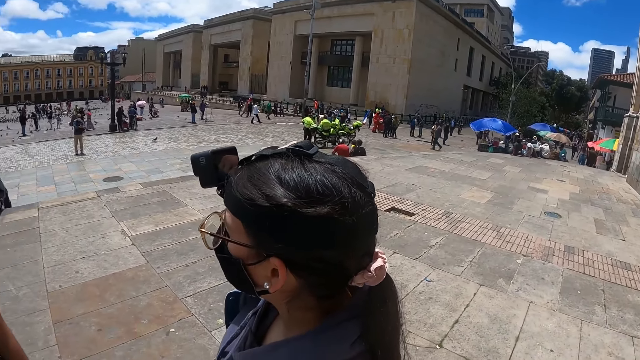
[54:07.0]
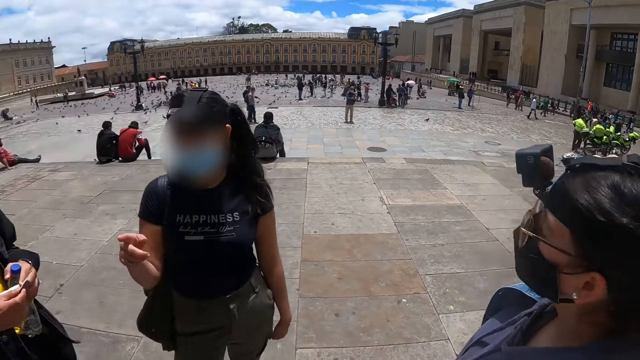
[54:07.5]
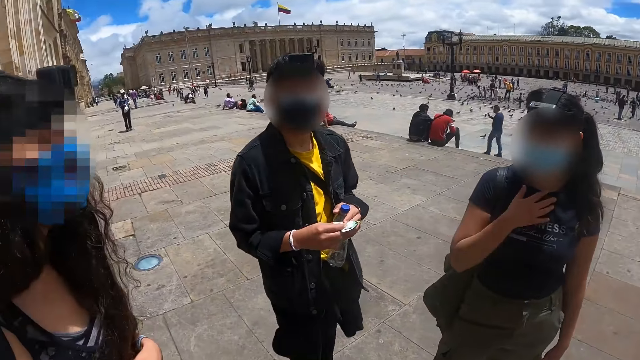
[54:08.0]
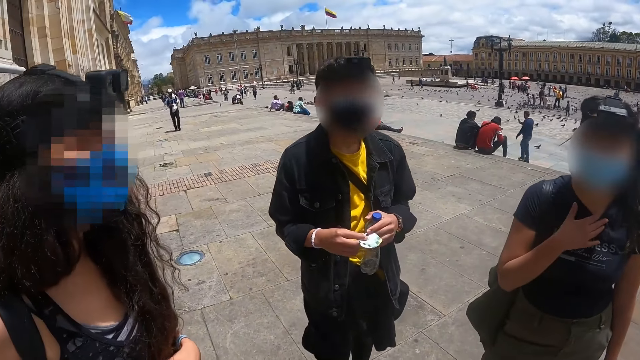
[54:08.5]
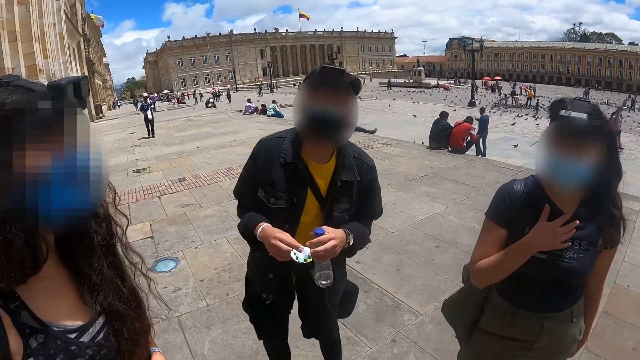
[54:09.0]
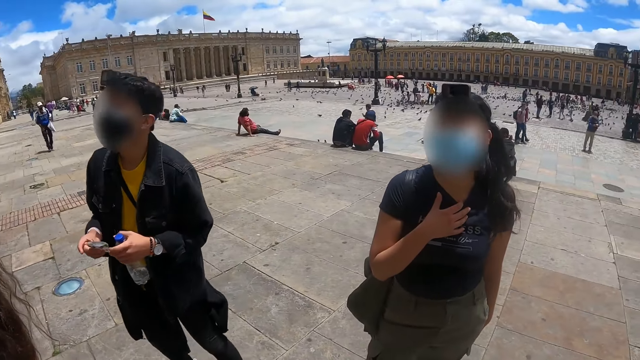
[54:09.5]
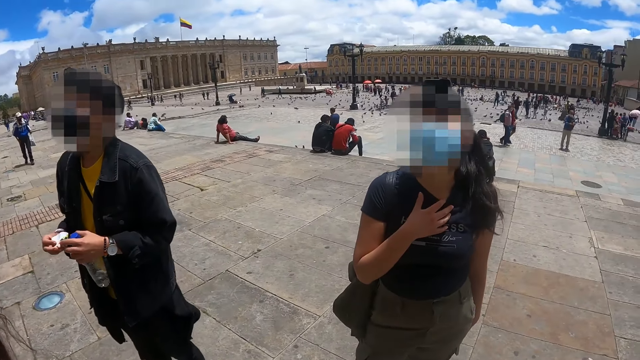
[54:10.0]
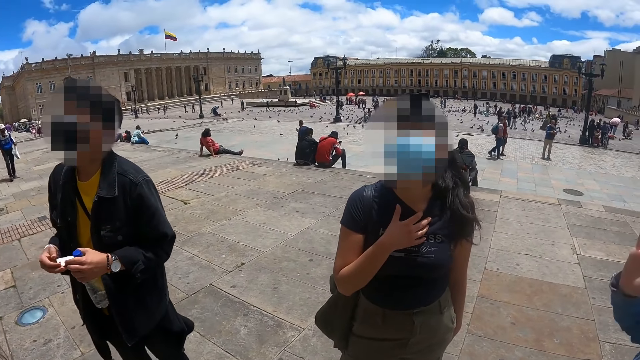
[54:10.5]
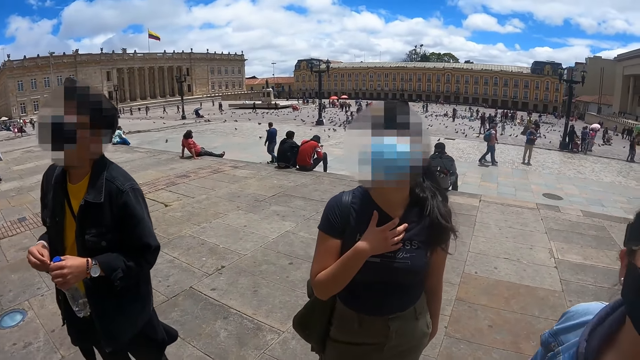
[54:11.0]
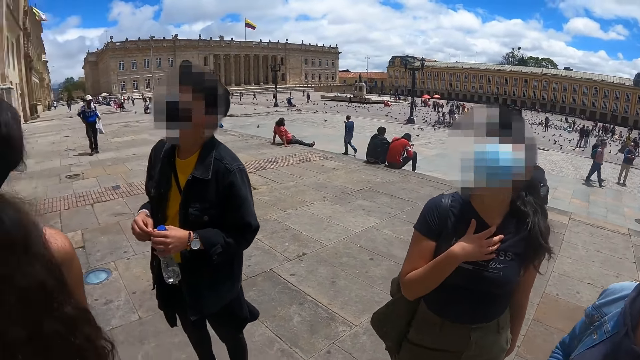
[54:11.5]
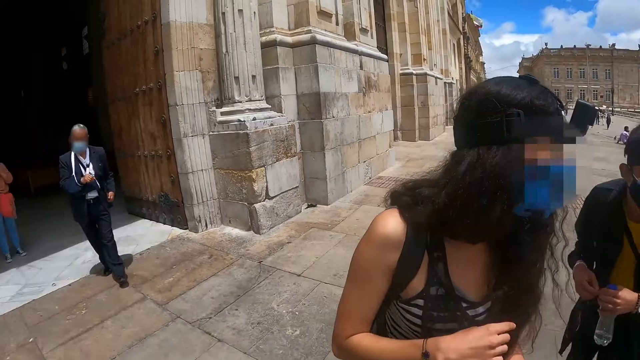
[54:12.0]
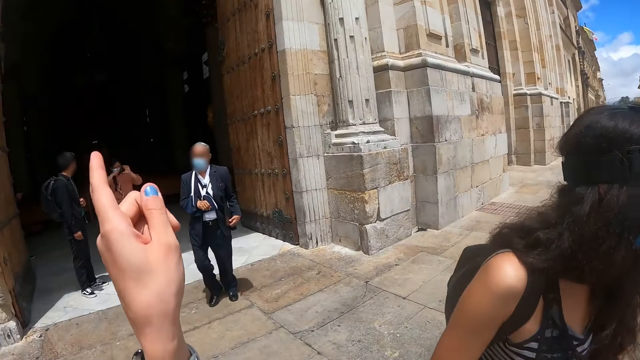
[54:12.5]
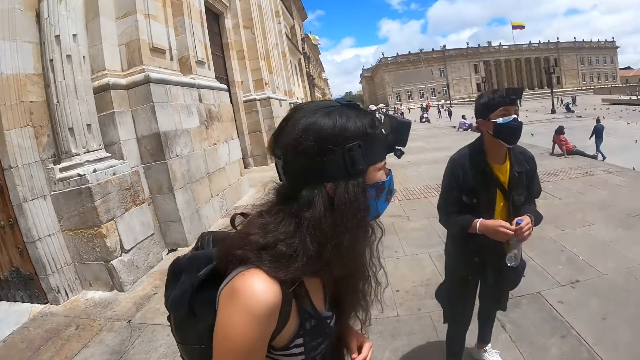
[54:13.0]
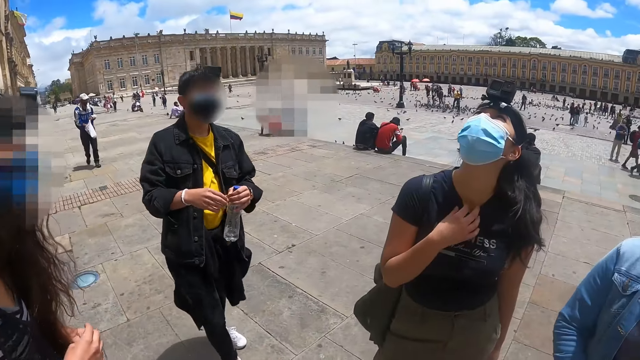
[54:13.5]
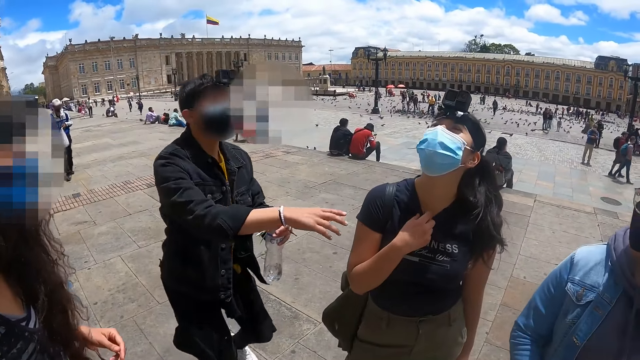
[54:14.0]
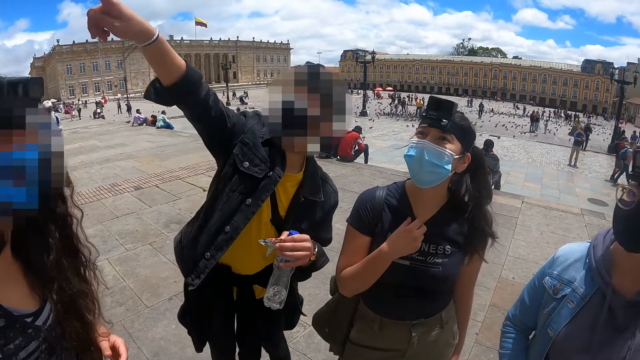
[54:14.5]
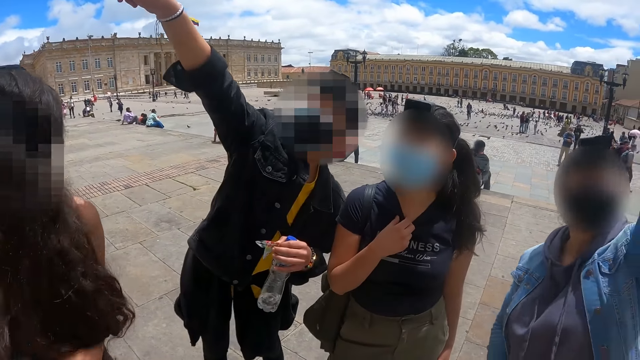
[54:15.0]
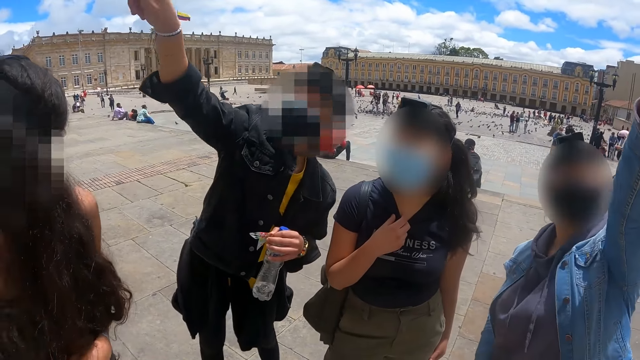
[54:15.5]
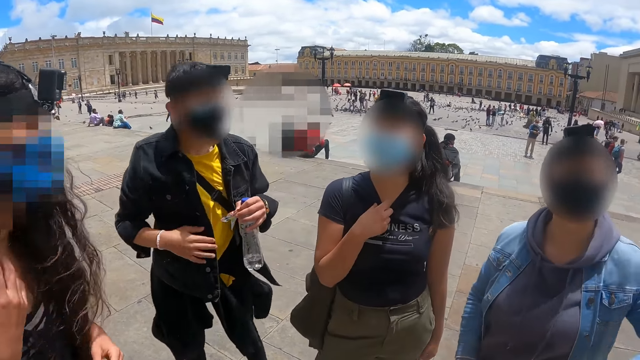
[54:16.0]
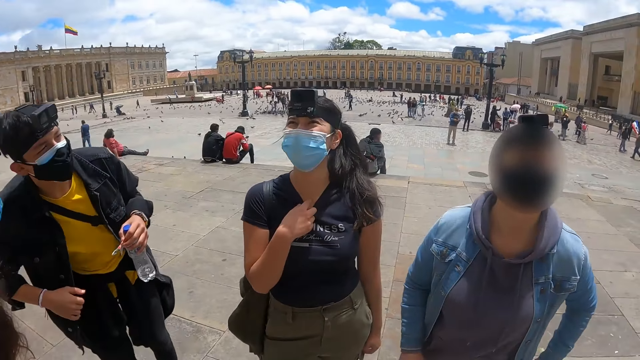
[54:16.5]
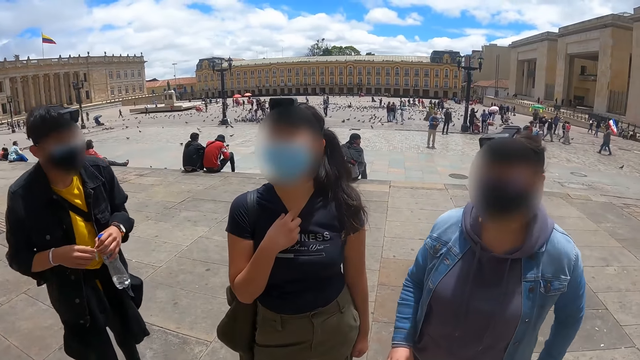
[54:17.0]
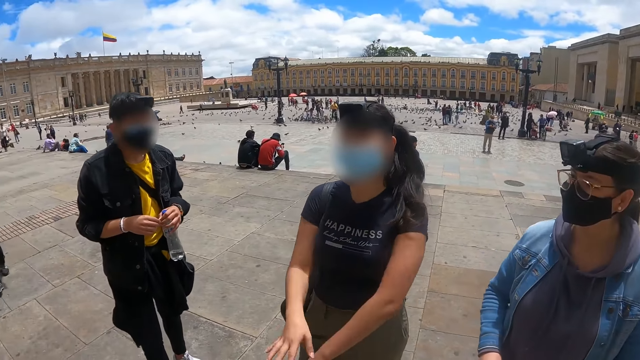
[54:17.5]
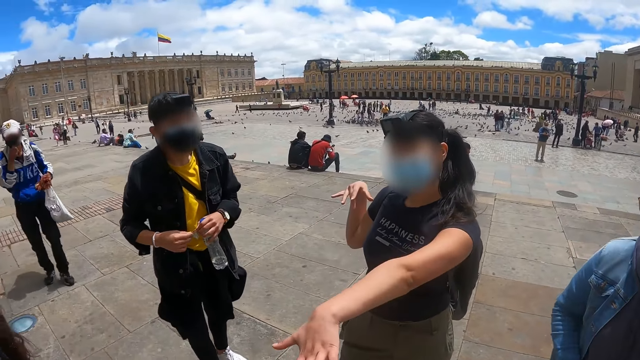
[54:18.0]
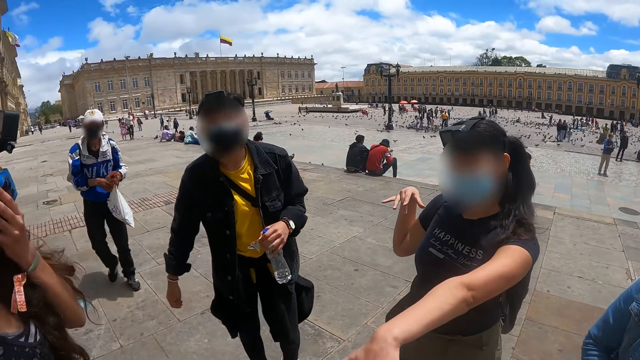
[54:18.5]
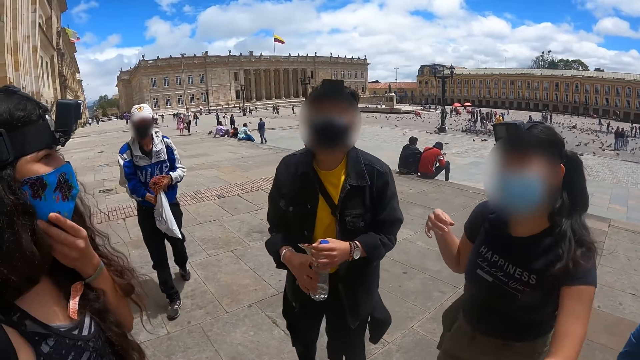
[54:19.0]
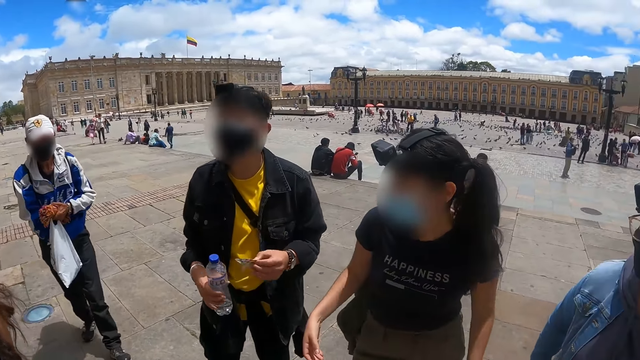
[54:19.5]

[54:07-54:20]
The camera wearer looks around. She interacts with a person, another person and a third person. She looks around. She interacts with the first person. She interacts with a fourth person. She looks around. She raises her left hand. She points a finger. She looks around. The second person points a finger. The camera wearer interacts with the fourth person, the second person, the third person and the first person. She looks around. A woman stretches the hand.

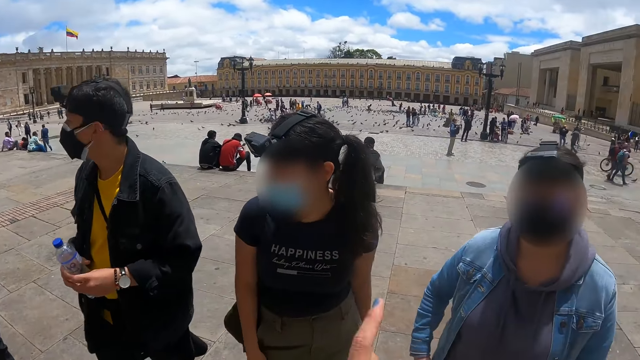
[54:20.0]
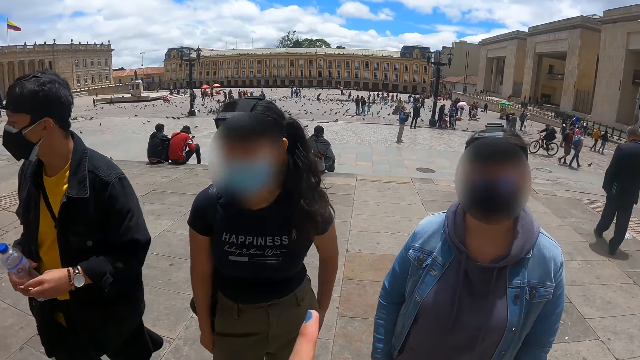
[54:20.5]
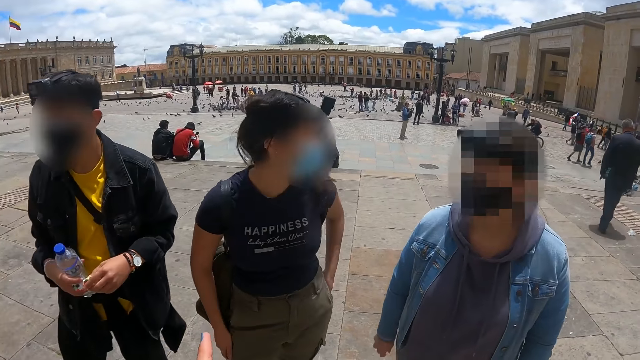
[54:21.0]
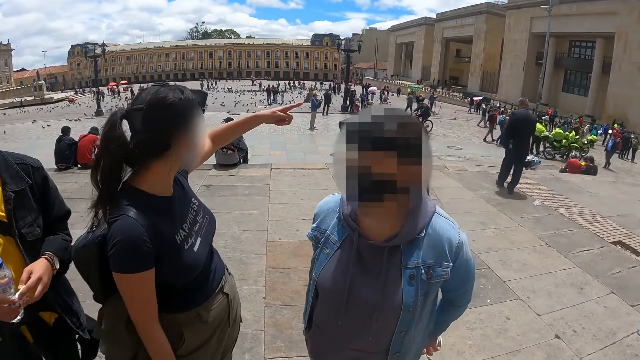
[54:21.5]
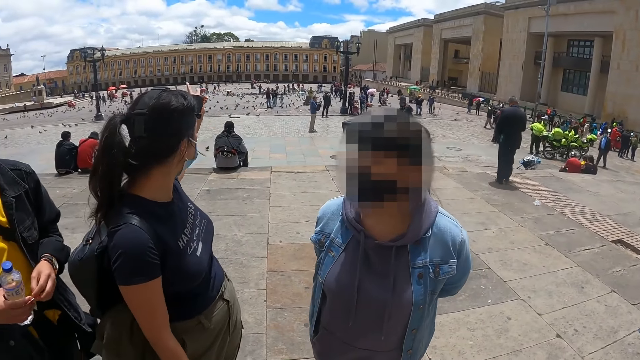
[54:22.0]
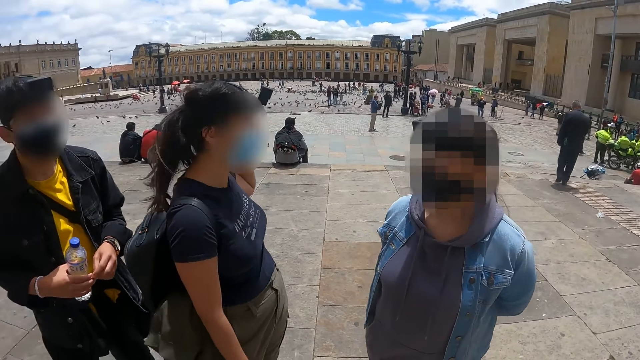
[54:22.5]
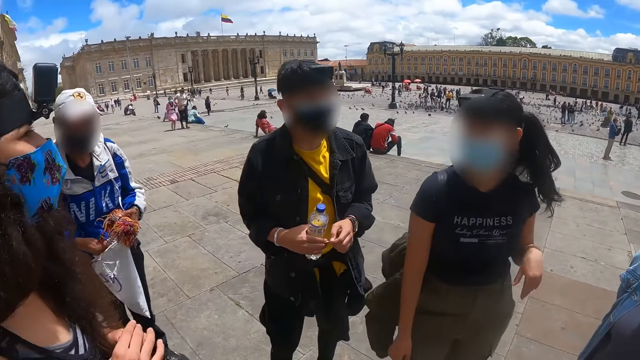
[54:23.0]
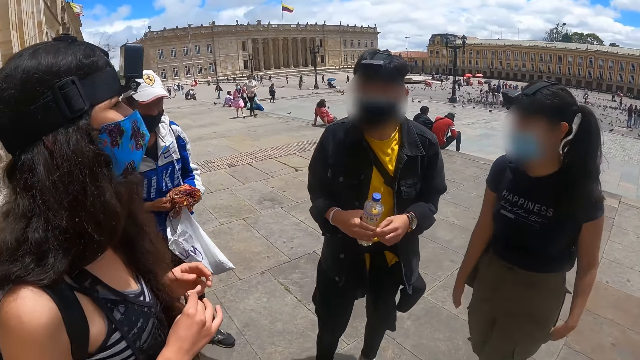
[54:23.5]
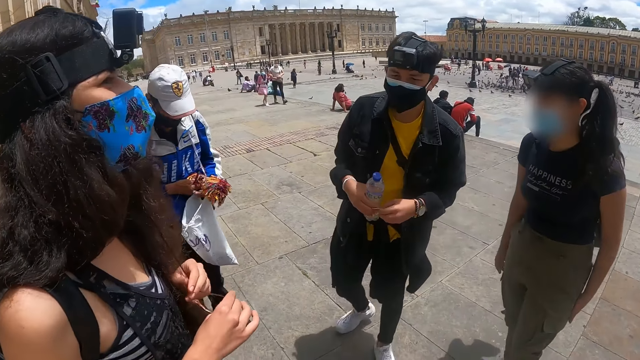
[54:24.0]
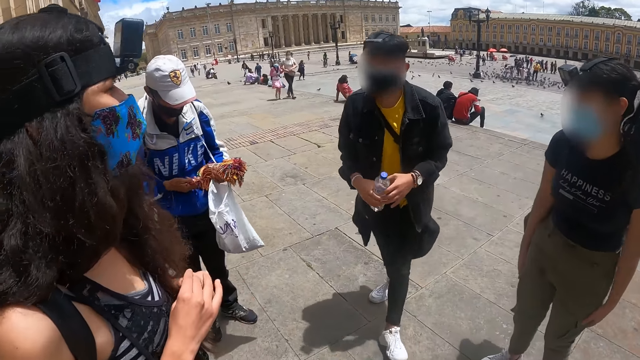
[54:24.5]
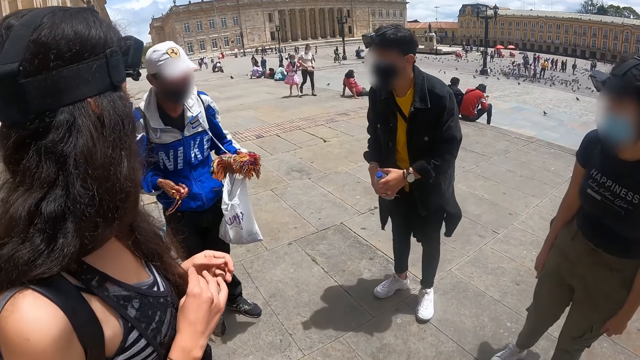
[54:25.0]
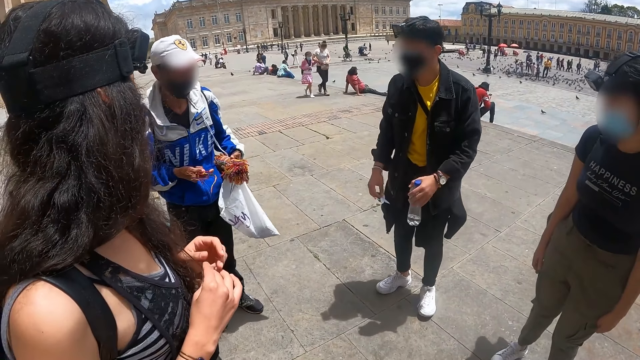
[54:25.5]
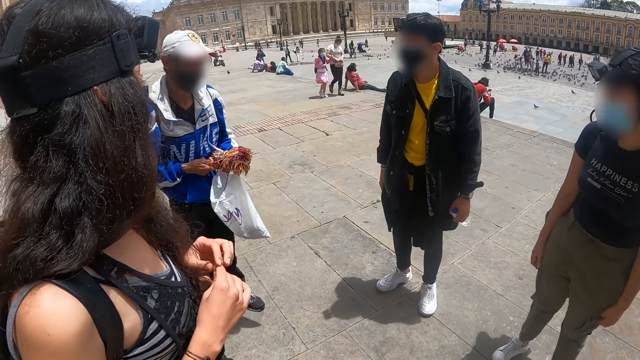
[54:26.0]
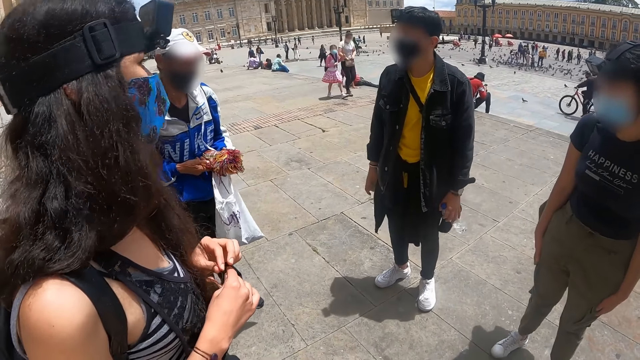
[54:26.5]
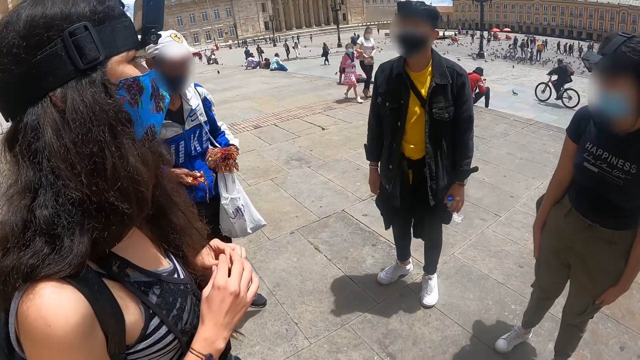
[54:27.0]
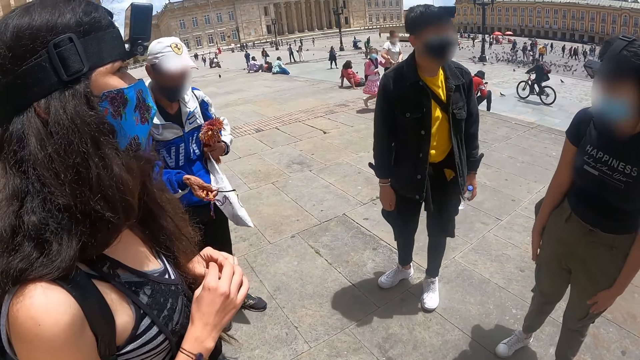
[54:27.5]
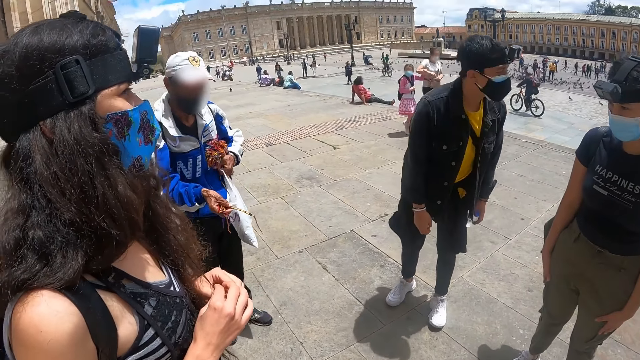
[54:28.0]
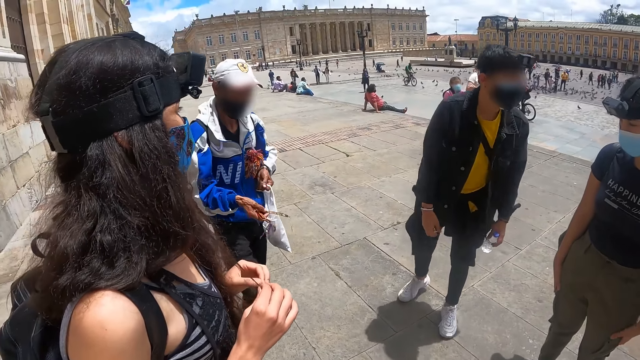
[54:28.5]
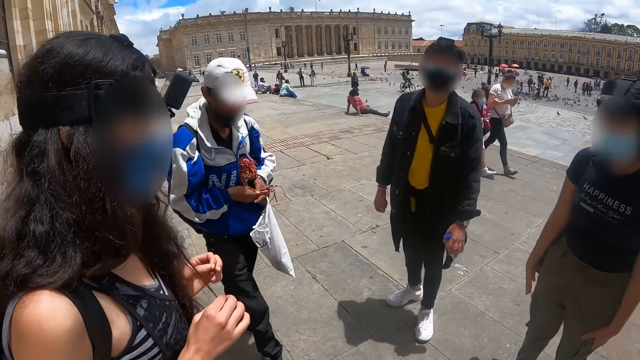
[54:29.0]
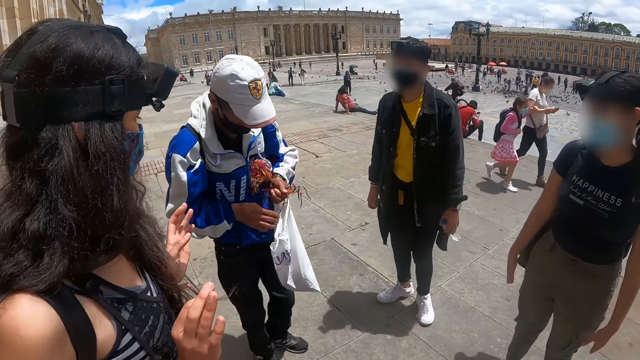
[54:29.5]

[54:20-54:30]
The camera wearer looks around. A woman points at the building. The camera wearer looks around. A man examines the shopping bag.
